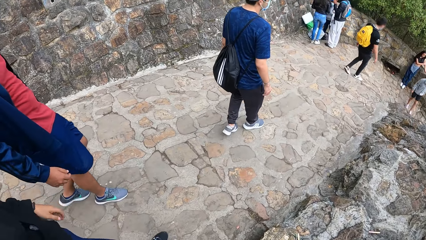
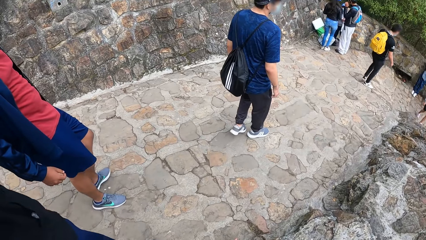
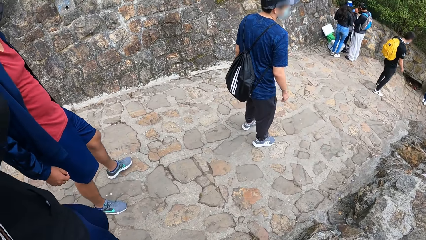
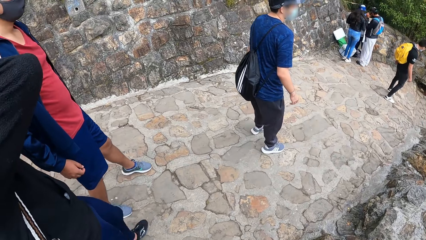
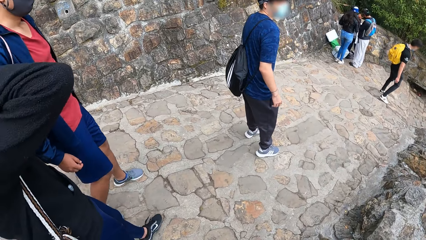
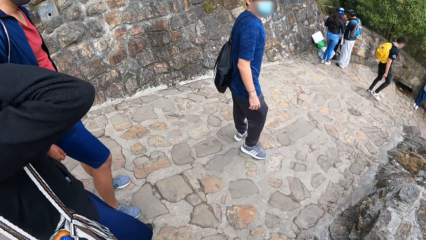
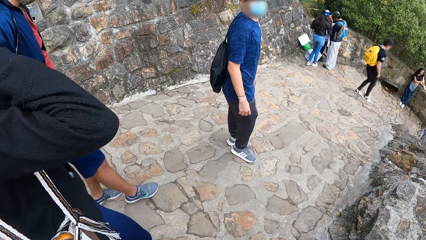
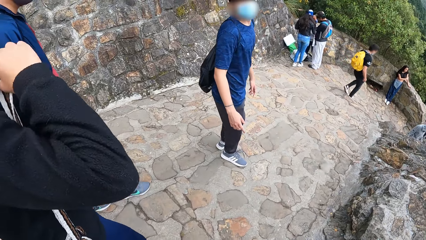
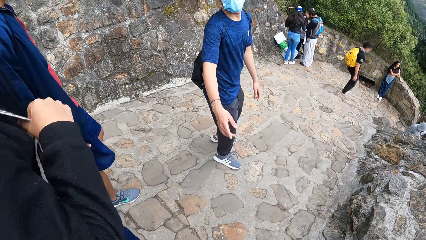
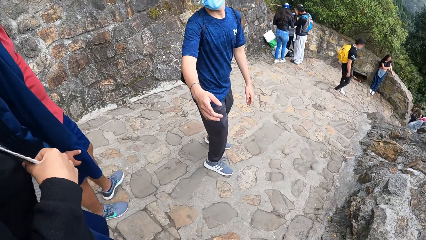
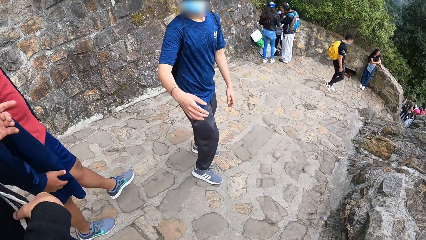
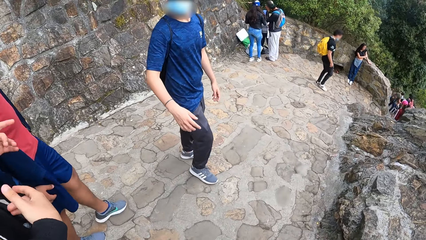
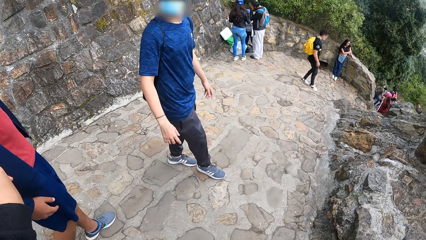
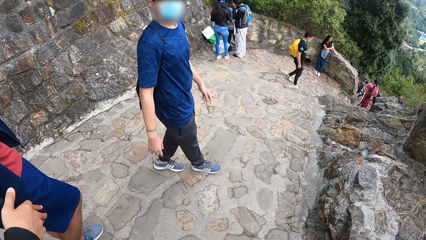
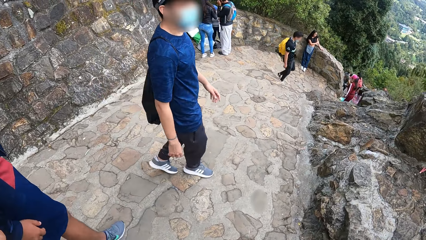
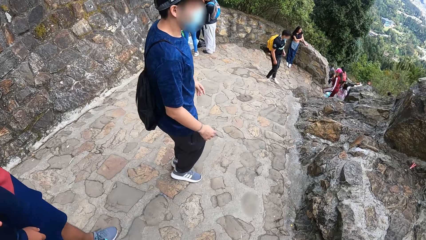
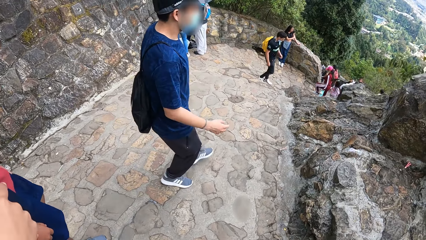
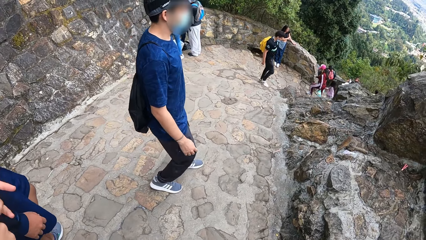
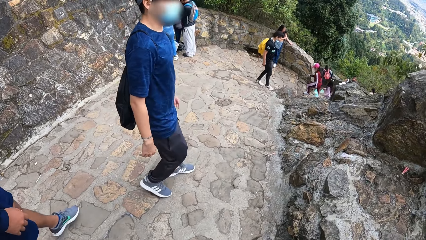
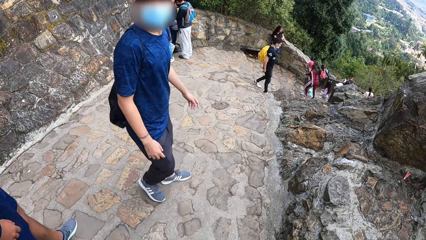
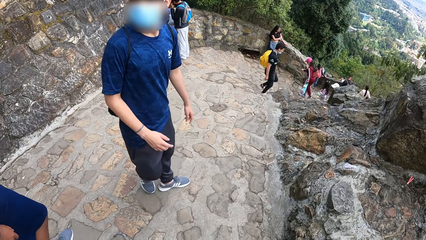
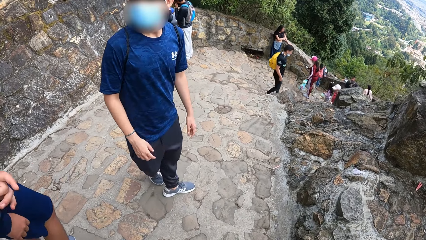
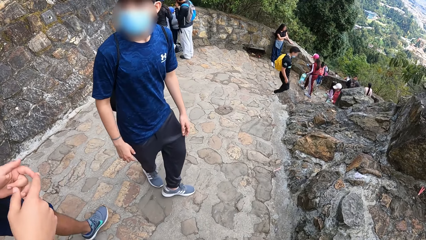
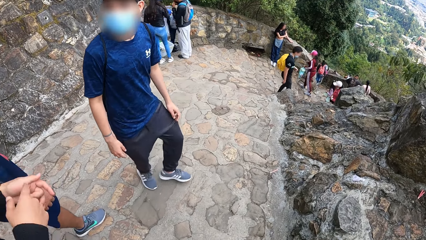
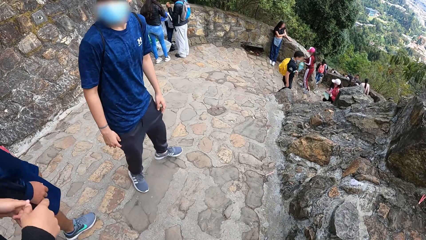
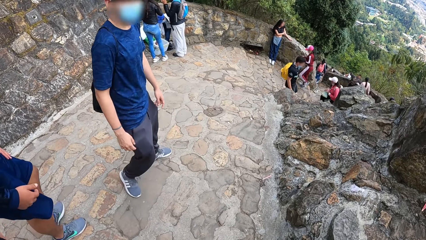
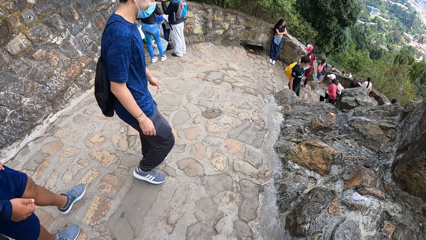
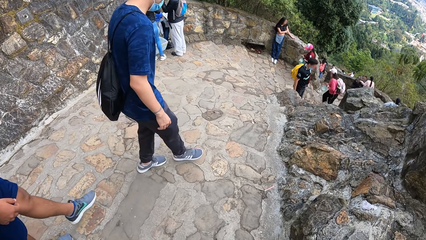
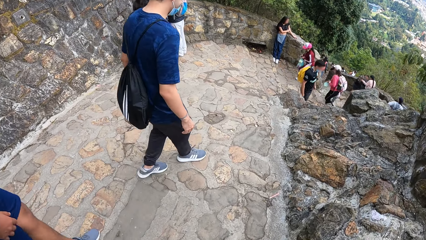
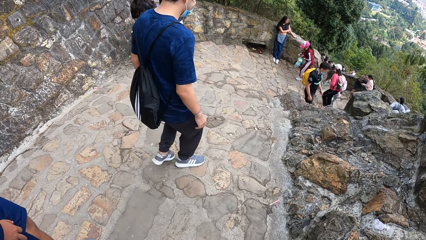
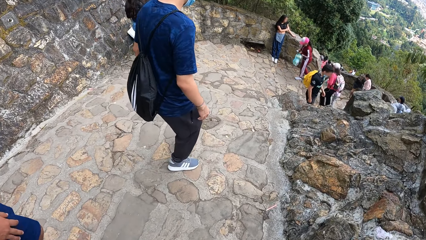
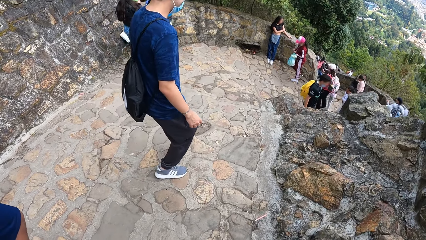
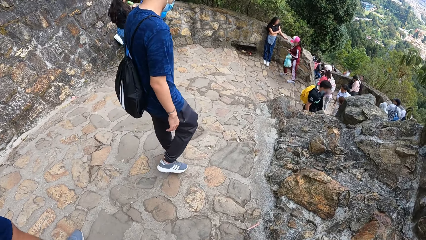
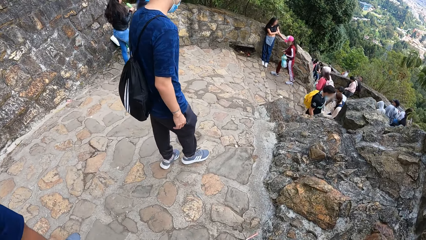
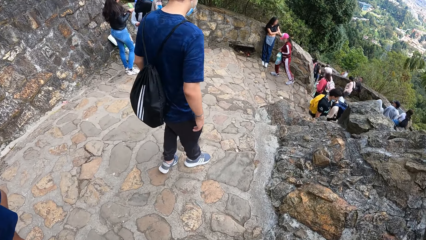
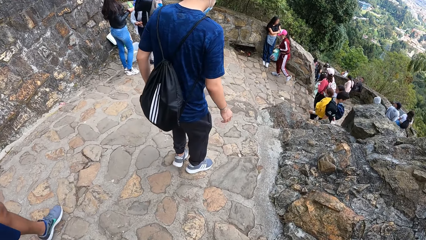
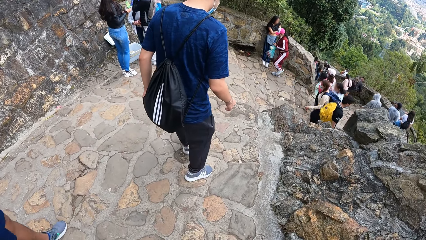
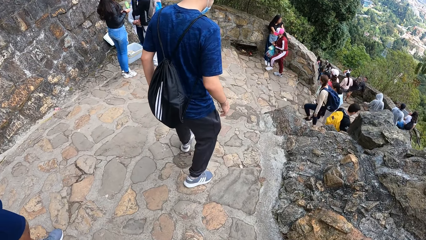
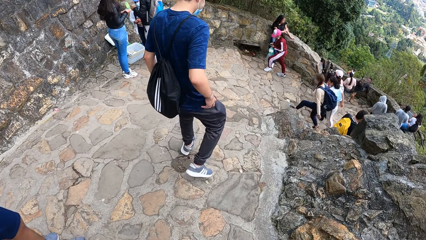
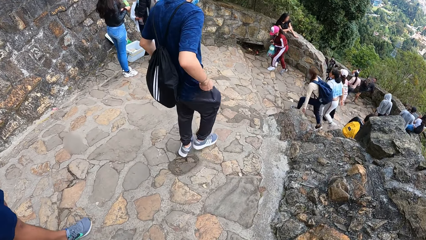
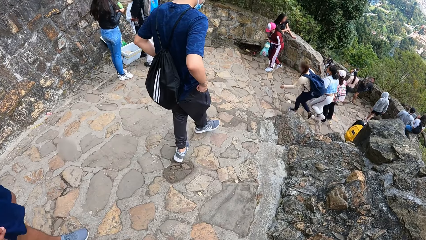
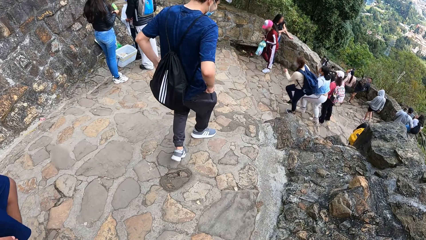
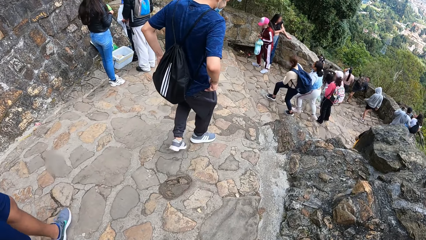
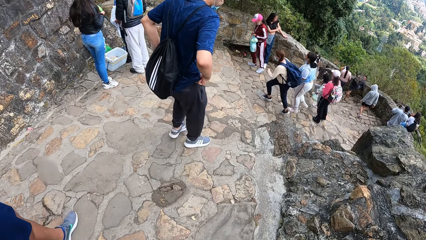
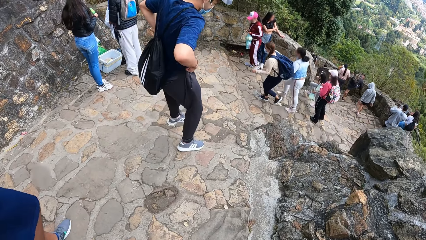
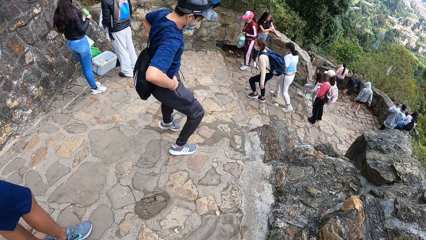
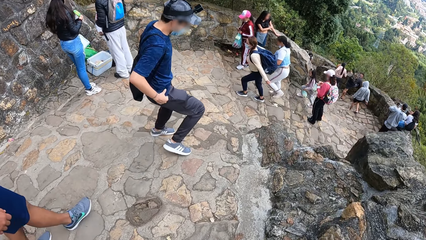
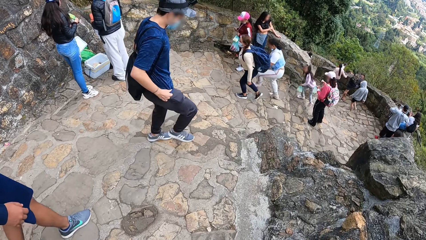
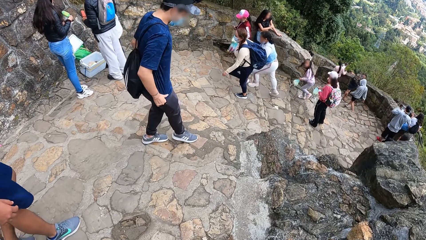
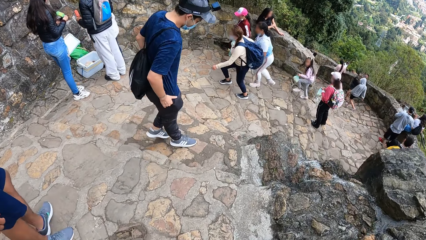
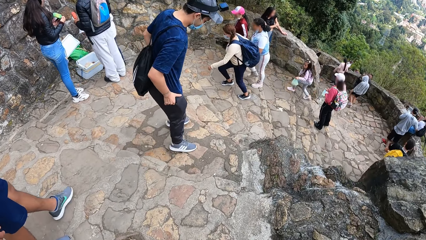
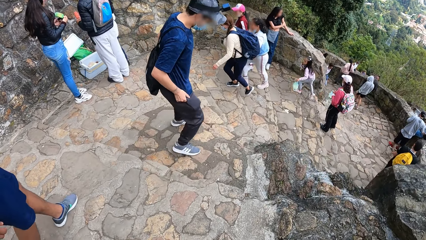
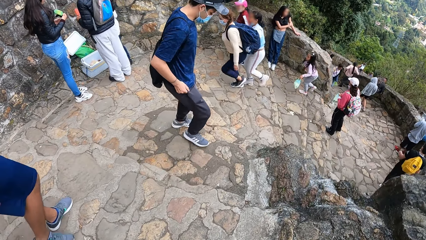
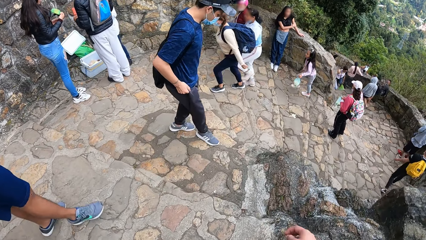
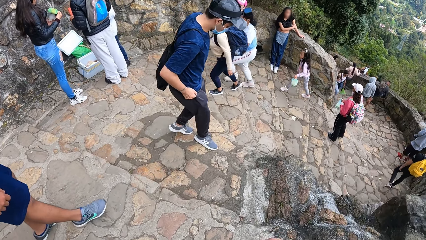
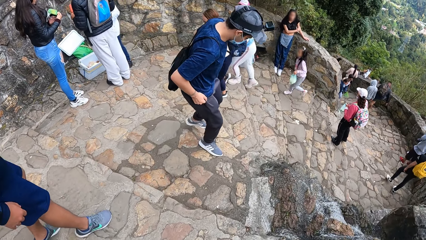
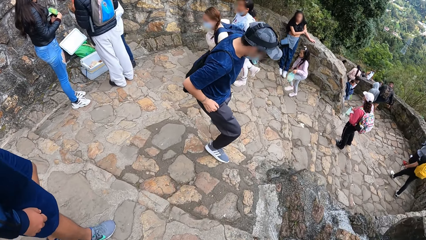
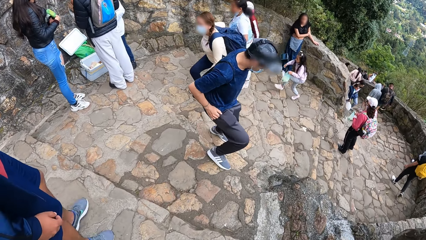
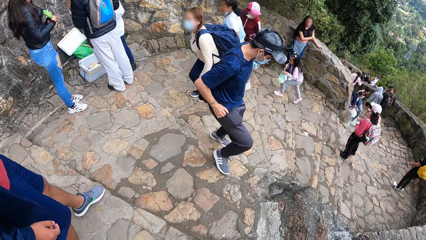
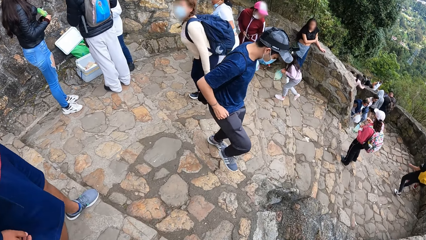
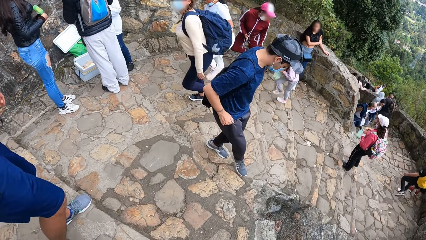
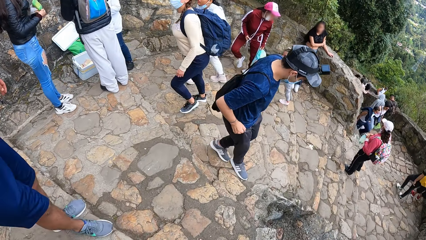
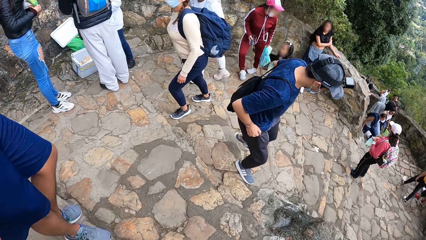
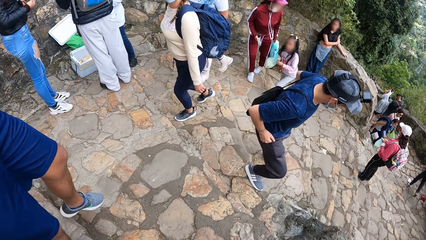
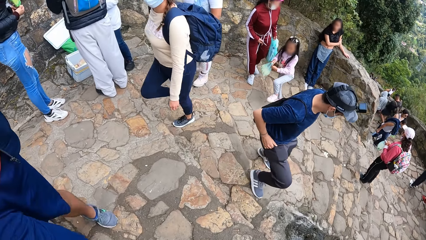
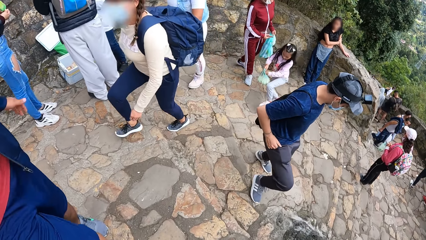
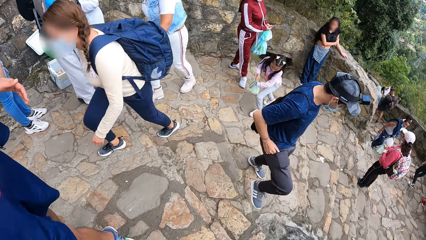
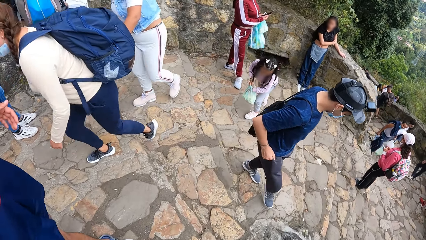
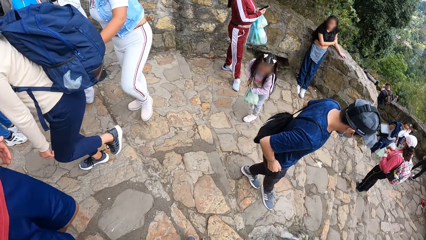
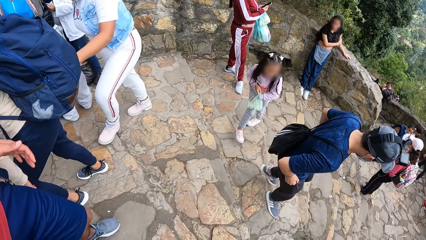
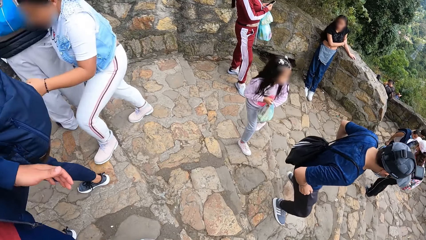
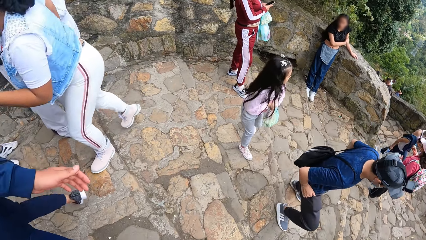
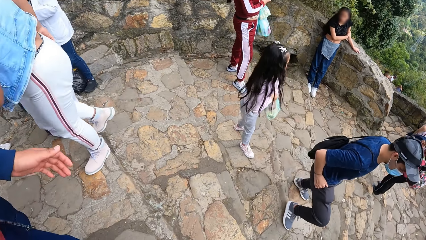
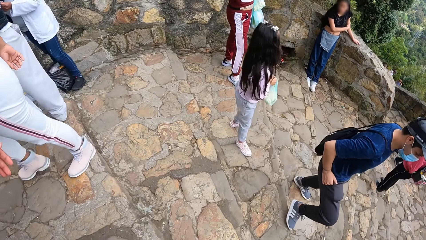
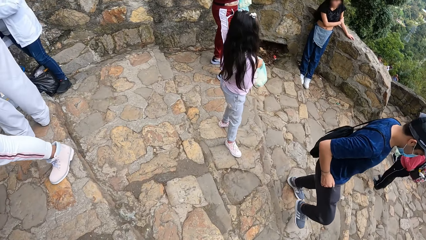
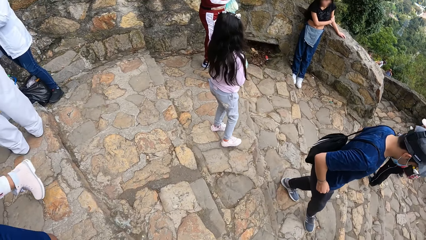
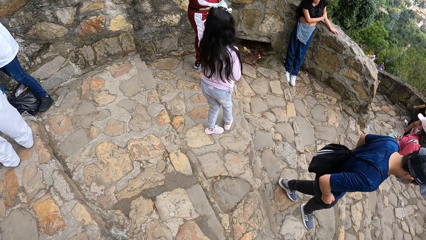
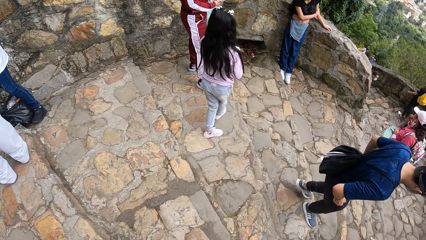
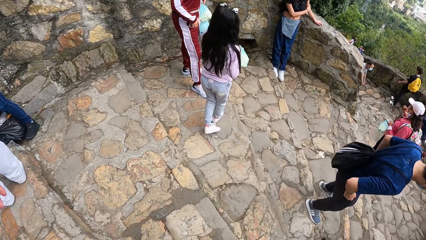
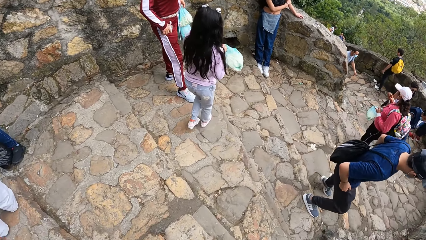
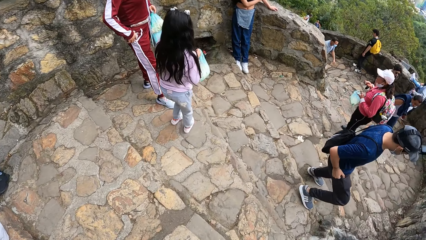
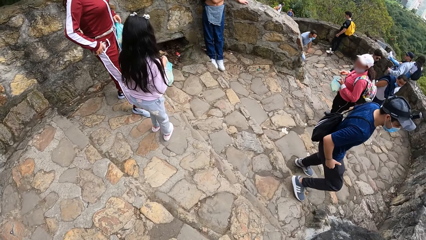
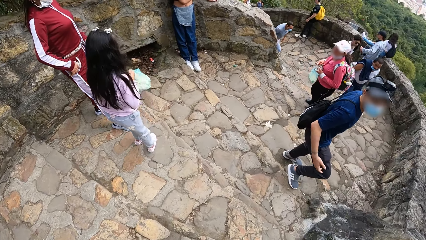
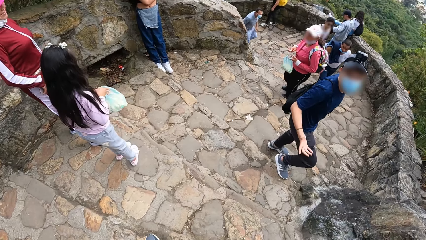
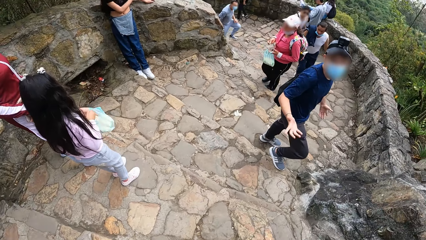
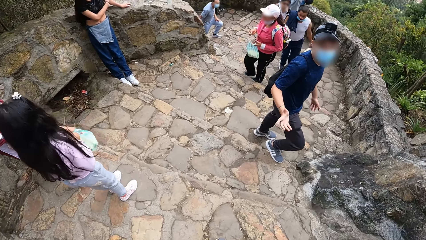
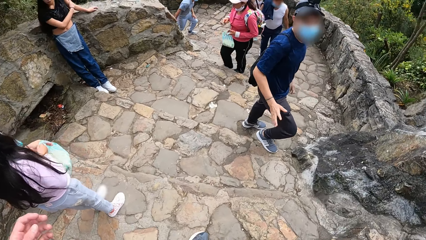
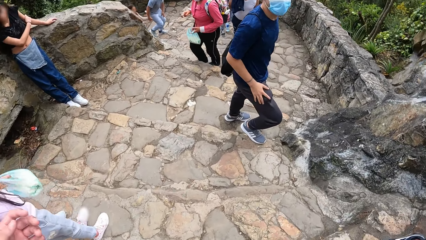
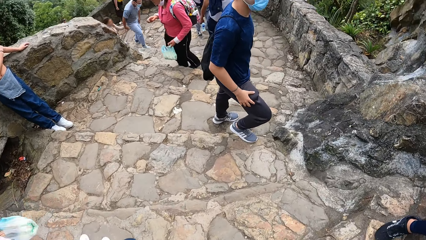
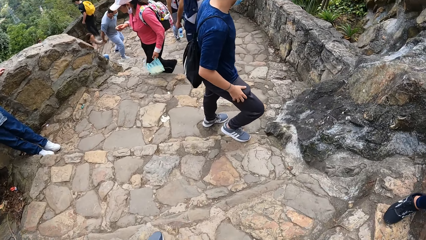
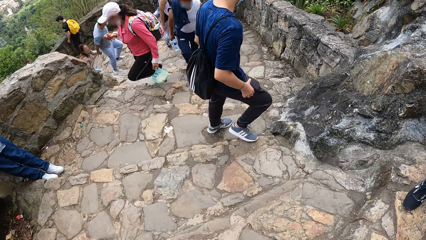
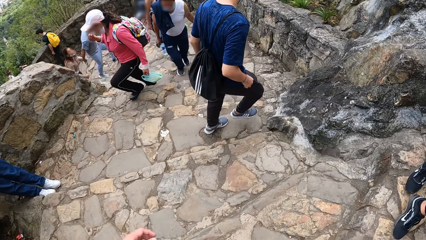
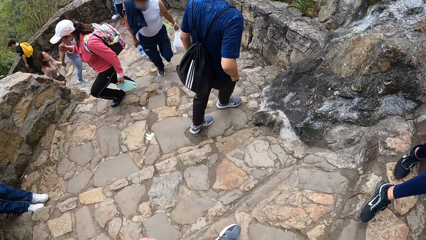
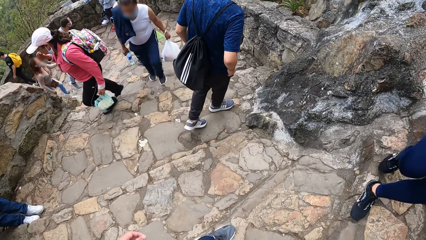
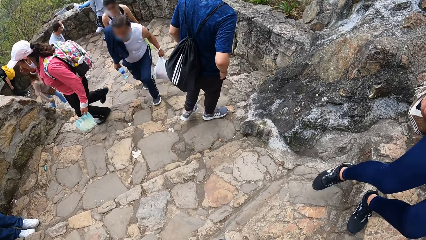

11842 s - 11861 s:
The camera wearer walks with a man, another man and a third man. The second man interacts with the camera wearer, the first man and the third man.
